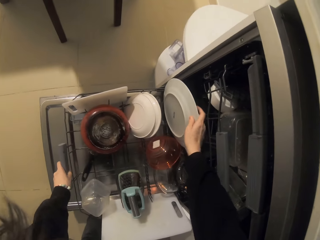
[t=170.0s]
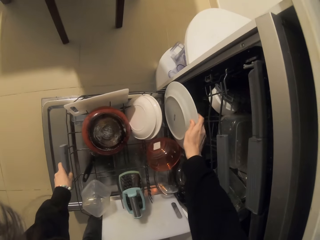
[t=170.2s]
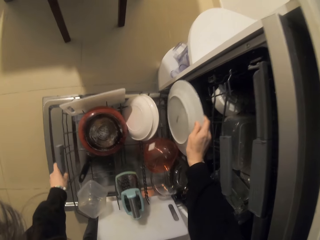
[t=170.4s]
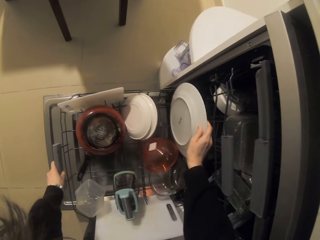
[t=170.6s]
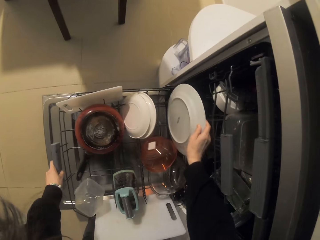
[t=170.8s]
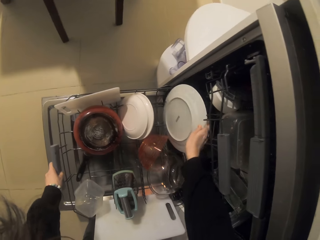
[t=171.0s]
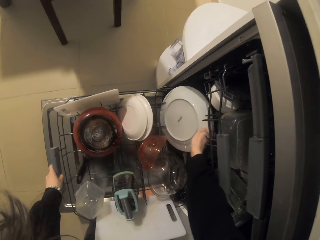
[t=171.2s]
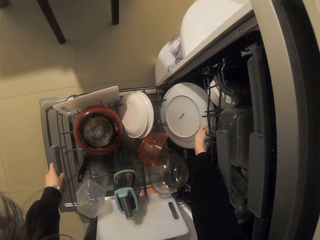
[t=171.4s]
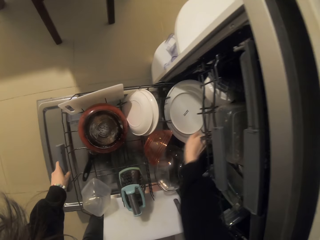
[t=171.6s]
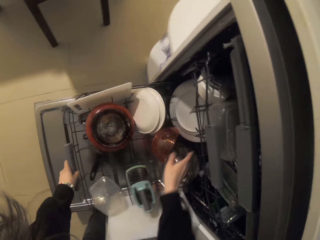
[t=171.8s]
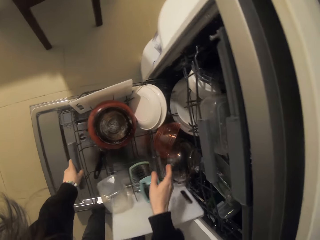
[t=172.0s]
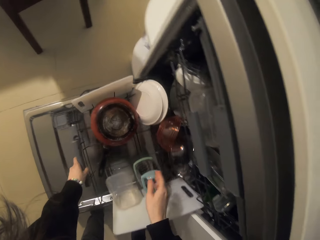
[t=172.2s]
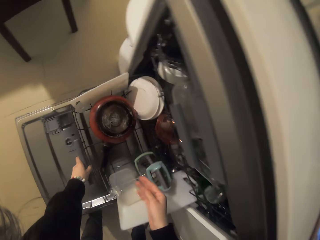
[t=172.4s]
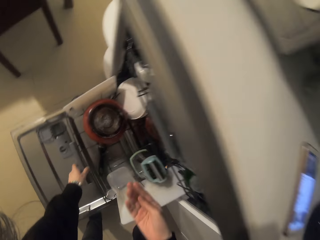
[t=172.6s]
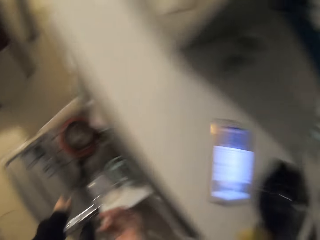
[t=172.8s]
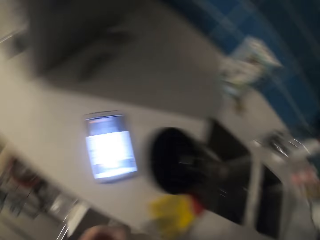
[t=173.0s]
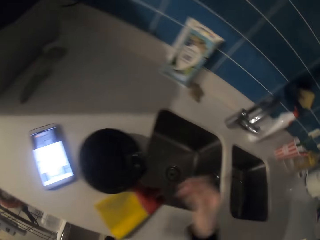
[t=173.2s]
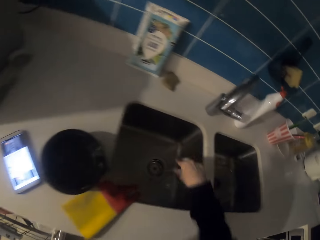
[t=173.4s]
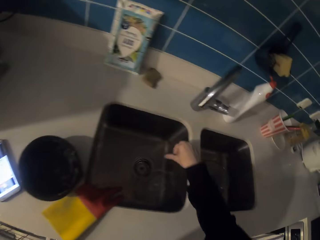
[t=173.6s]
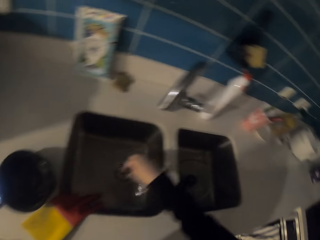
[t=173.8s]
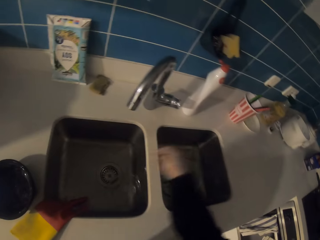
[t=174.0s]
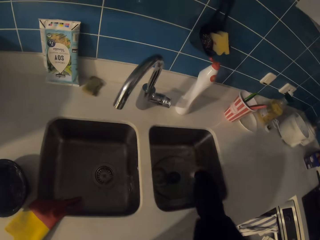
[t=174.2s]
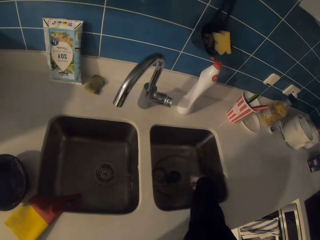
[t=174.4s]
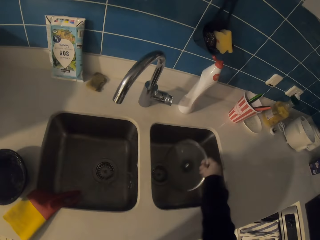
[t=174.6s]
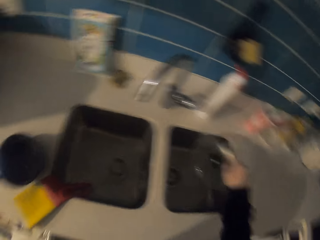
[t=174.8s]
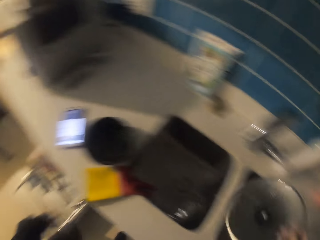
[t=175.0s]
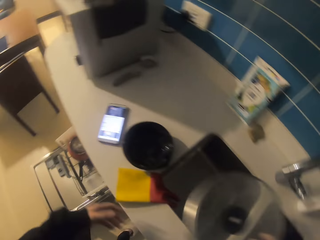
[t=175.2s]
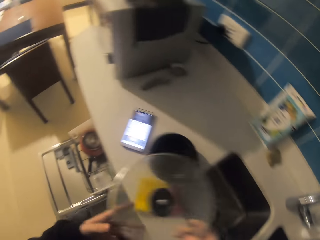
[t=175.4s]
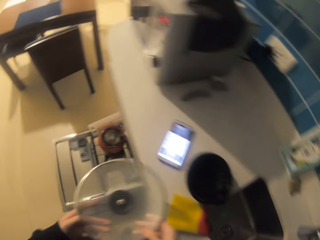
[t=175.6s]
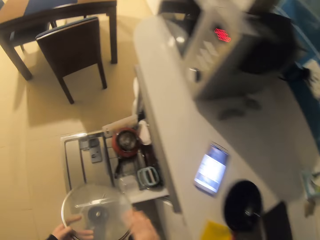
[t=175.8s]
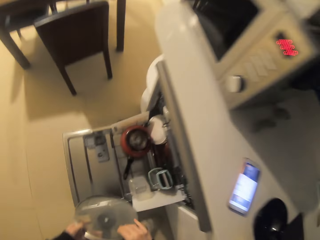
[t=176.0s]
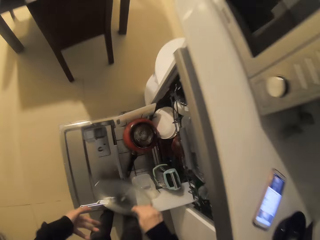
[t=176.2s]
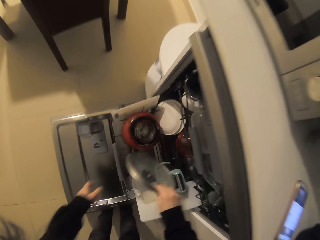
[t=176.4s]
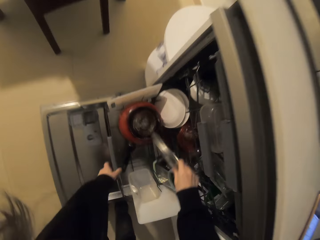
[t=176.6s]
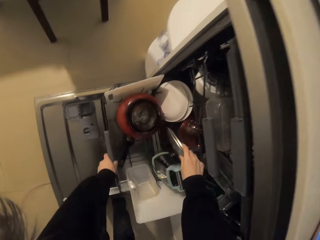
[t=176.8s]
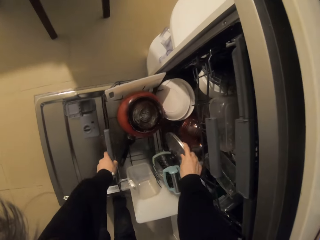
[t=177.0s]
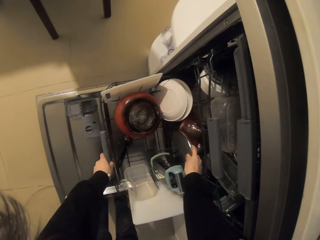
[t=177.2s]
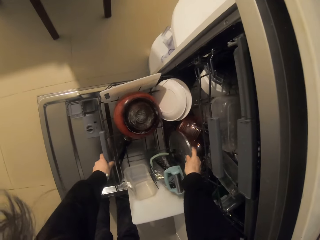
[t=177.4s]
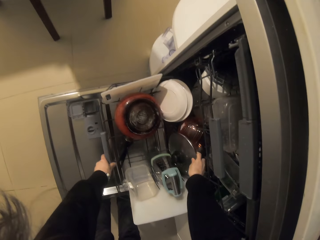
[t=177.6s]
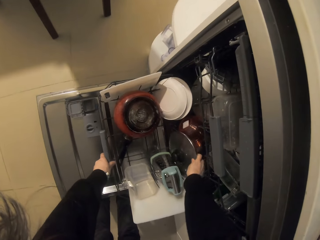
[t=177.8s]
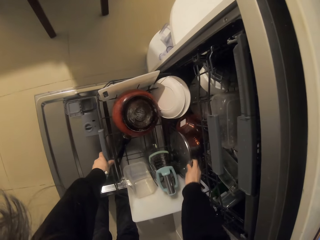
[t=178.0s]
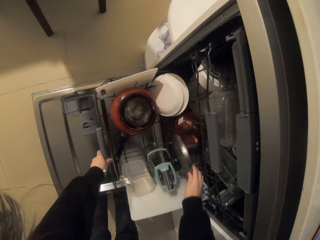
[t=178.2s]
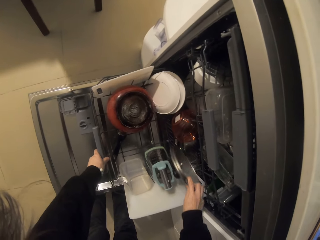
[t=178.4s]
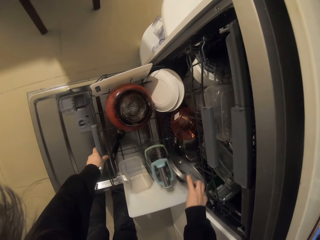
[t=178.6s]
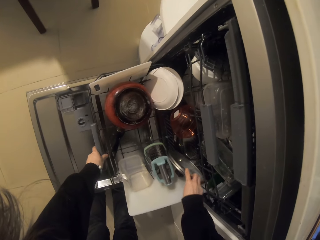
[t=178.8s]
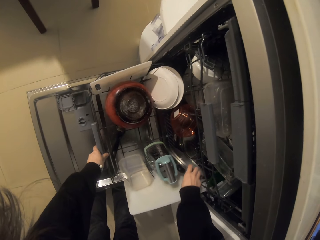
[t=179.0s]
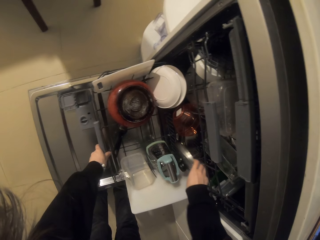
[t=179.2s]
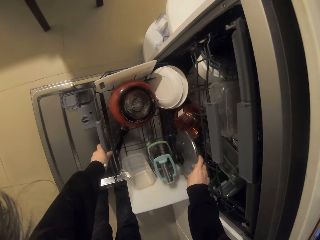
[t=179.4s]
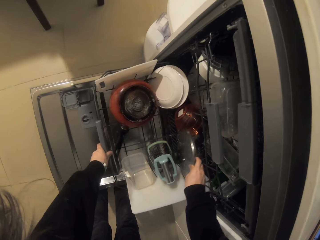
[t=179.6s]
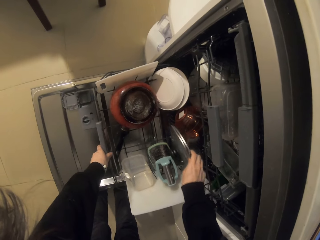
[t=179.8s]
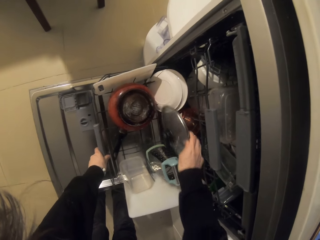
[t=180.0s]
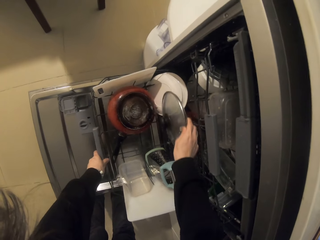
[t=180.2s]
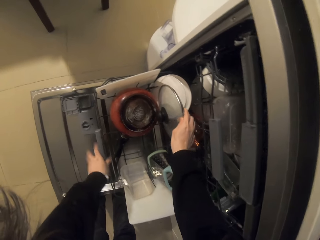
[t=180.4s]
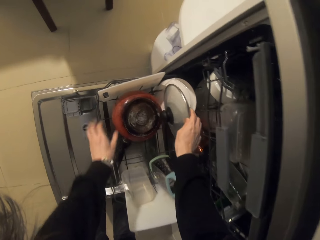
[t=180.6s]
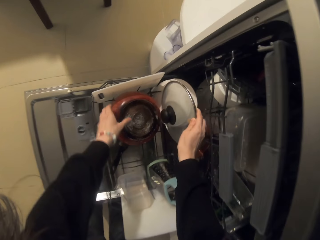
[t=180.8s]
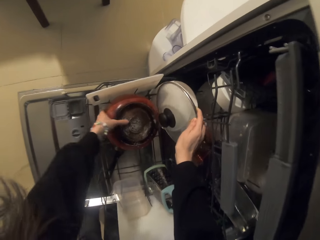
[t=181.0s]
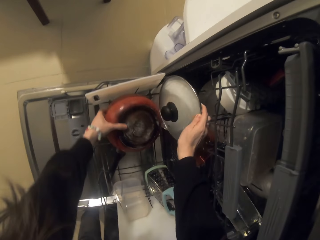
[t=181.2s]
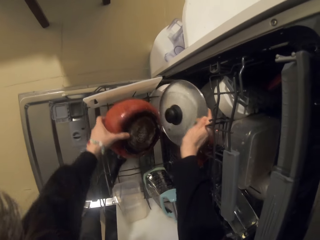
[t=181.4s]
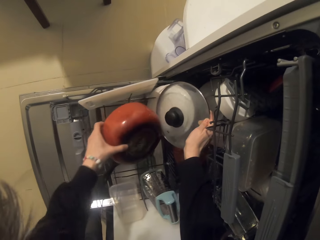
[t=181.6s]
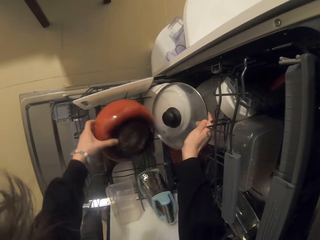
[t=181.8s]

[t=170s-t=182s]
The camera wearer puts the white plate on the tray. They push the tray. They pick up a cooking pot lid. They pull the tray and put the cooking pot lid on the tray.

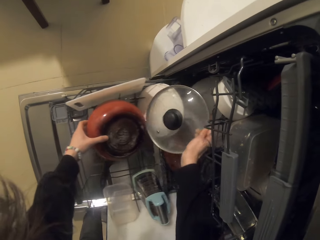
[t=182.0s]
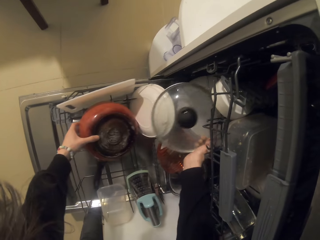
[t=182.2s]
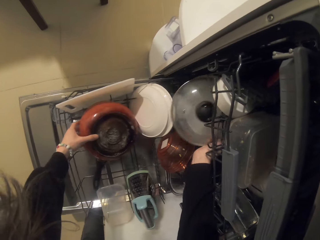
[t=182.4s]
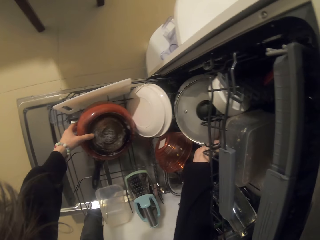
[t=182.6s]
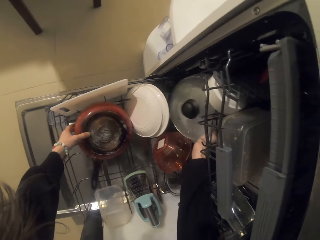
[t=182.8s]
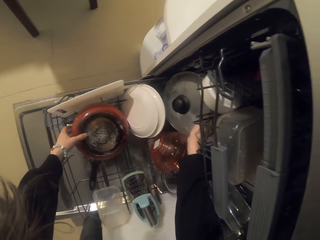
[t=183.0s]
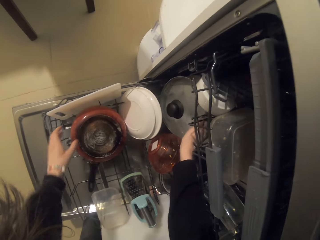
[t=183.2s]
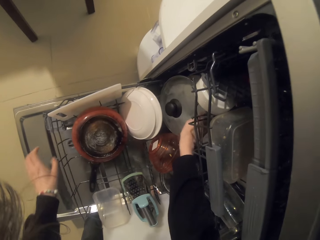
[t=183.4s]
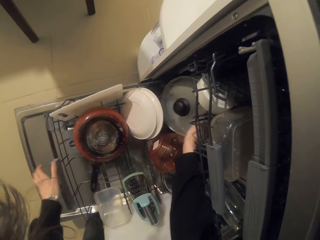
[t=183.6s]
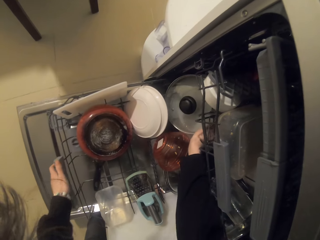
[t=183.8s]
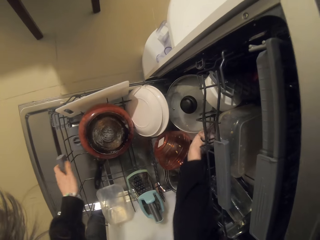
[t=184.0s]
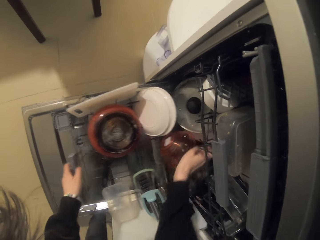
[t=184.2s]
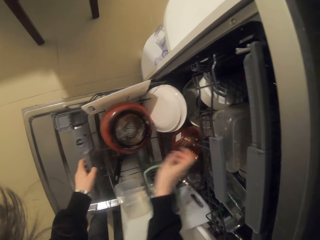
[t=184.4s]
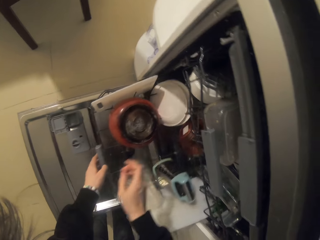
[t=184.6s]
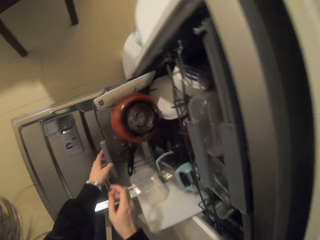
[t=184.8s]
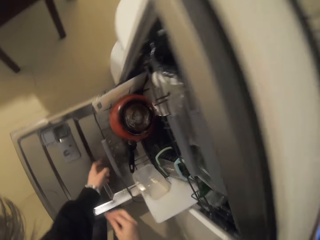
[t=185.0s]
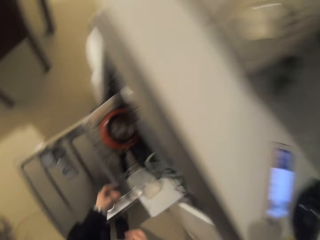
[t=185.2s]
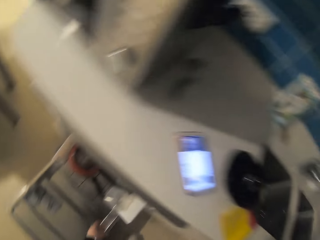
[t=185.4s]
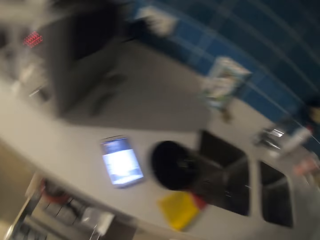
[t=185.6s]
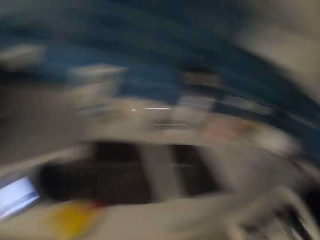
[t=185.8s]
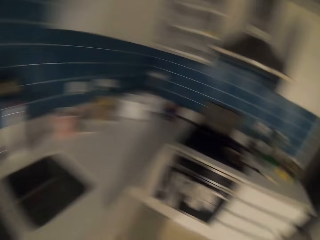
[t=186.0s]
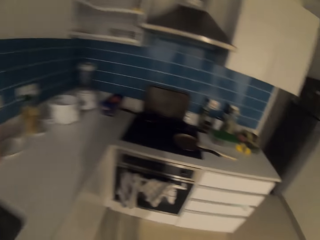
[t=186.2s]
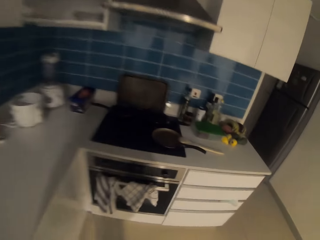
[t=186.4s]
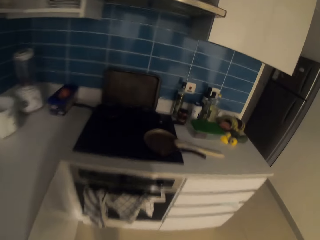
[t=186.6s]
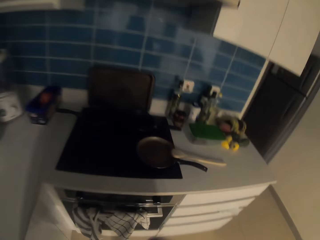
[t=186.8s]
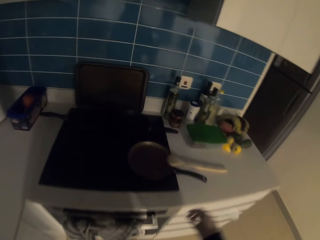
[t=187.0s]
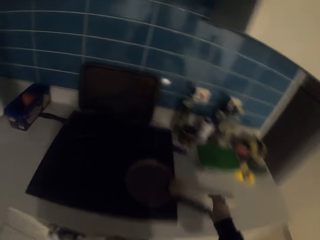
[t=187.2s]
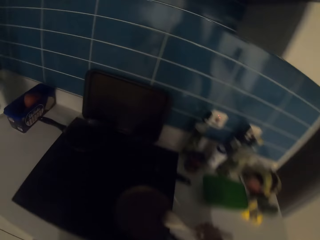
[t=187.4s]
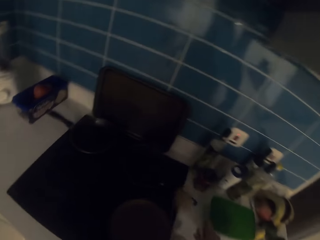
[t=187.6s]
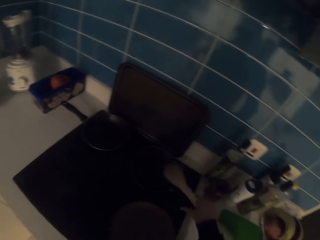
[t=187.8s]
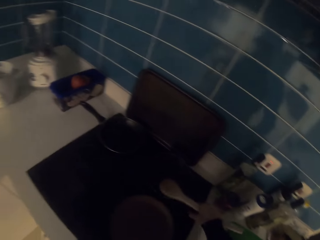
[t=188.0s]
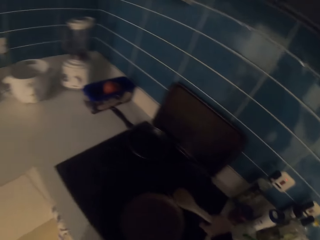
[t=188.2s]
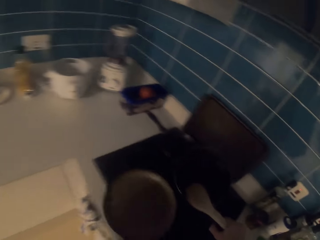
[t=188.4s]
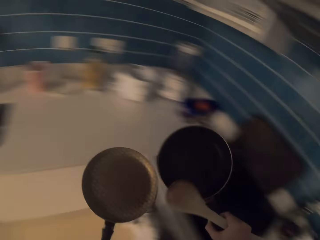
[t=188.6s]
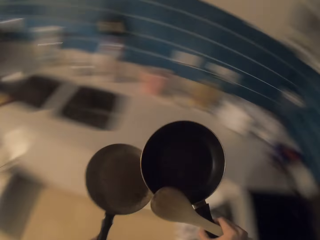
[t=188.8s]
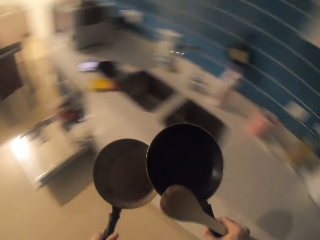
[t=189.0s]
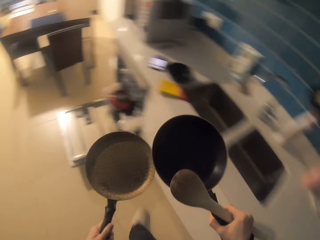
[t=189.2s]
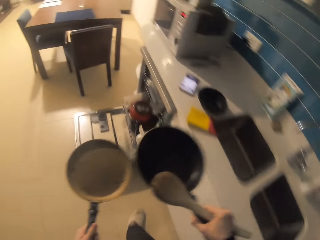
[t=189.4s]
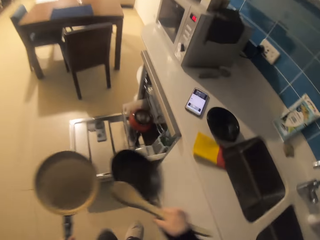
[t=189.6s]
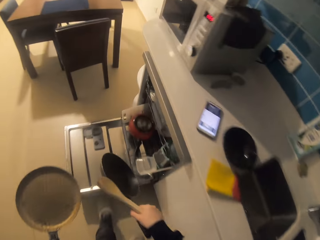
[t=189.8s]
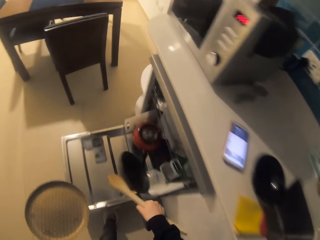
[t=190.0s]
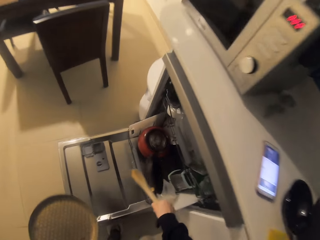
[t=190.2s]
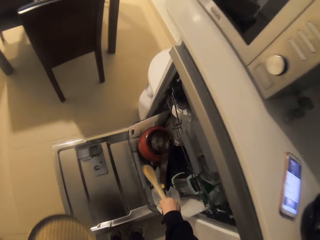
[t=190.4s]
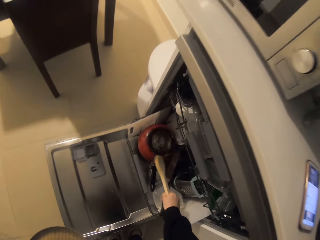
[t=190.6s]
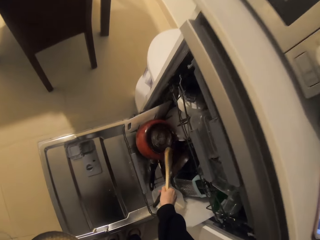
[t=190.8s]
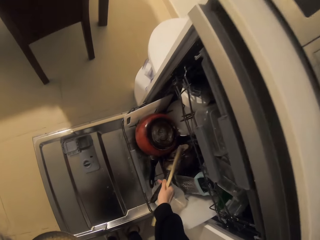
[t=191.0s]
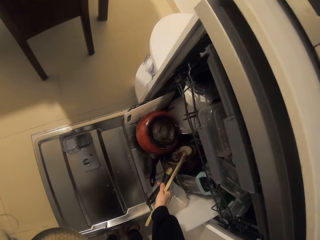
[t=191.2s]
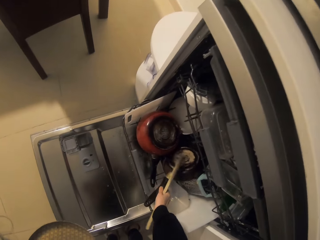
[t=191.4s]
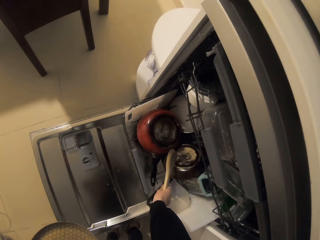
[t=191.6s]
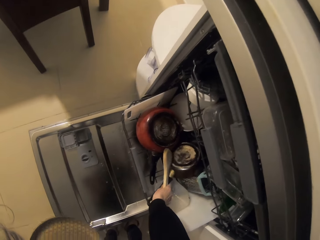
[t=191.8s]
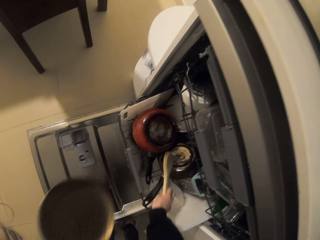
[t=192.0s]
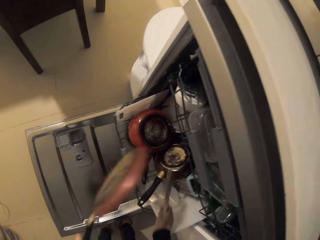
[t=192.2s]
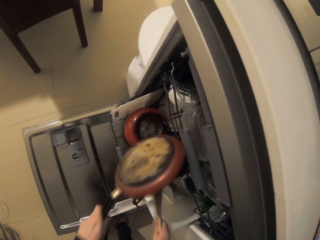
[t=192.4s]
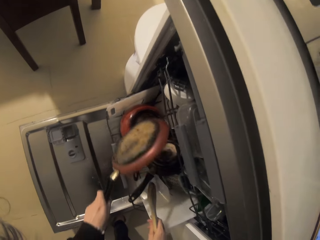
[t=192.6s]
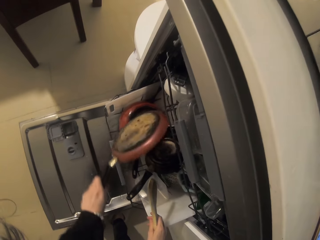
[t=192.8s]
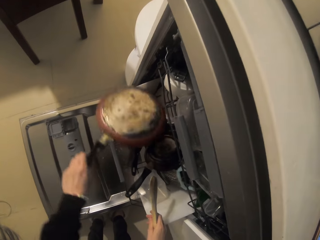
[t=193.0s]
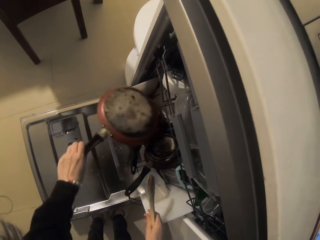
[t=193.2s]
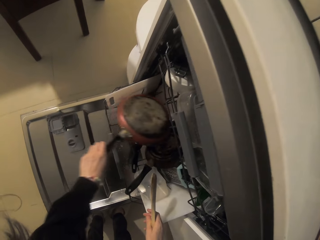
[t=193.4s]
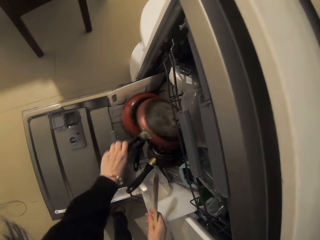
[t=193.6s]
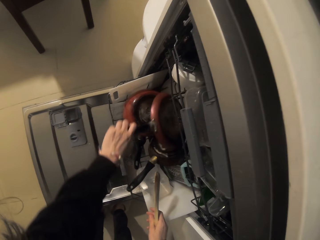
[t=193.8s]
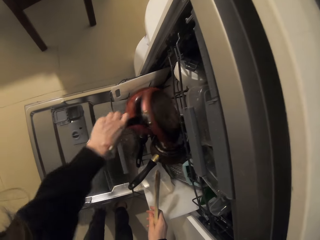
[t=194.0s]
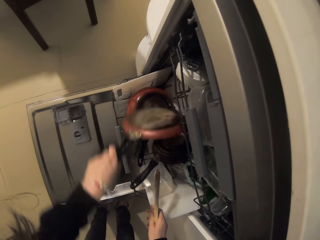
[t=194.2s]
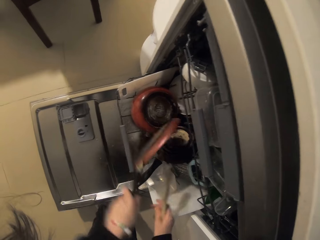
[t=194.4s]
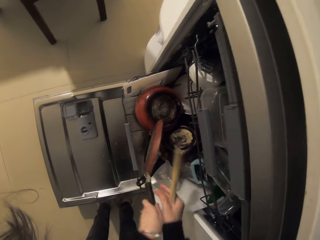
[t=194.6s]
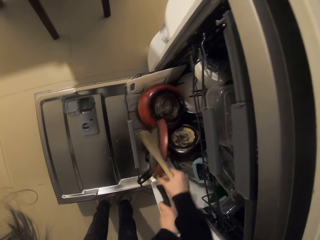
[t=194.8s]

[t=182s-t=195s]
The camera wearer pushes the tray. They walk towards the cooker. They pick up a wooden flat spoon and frying pans from the cooker. They put the frying pans on the tray in the dishwasher machine.
